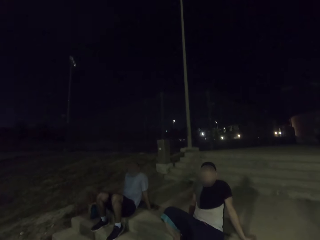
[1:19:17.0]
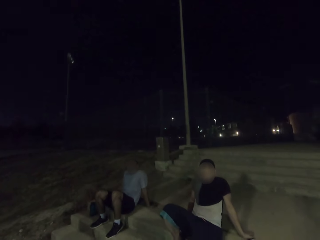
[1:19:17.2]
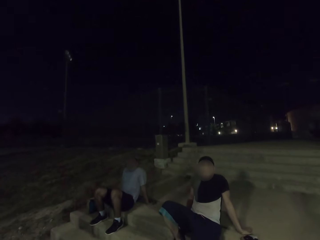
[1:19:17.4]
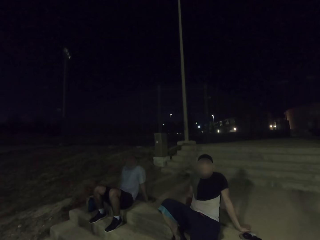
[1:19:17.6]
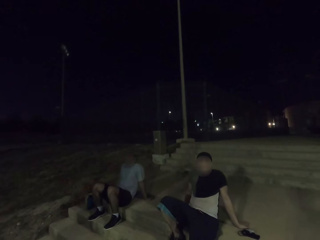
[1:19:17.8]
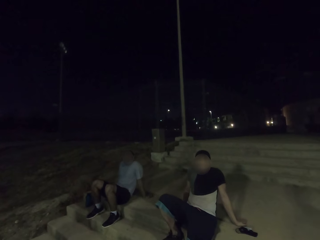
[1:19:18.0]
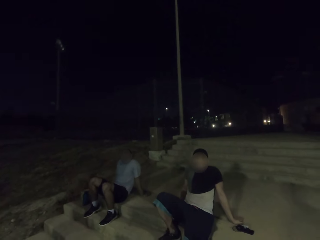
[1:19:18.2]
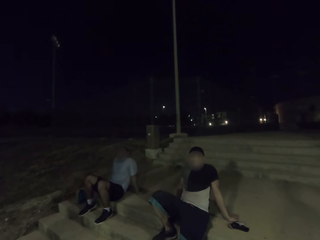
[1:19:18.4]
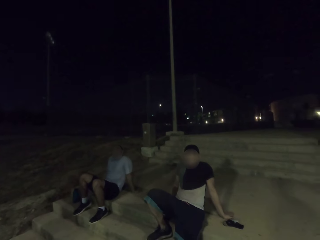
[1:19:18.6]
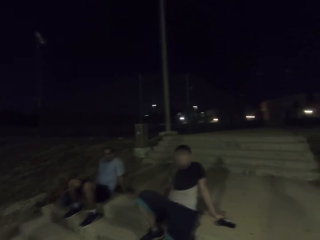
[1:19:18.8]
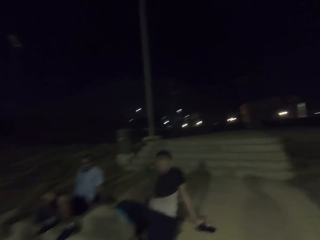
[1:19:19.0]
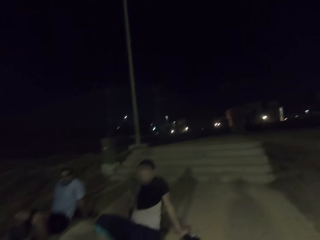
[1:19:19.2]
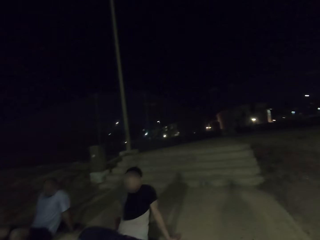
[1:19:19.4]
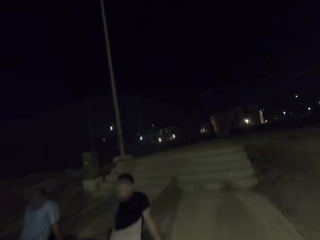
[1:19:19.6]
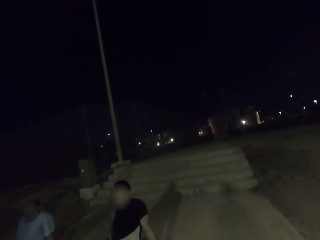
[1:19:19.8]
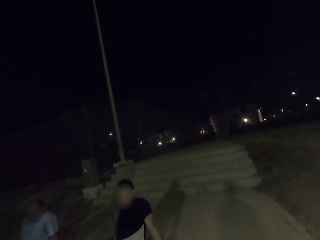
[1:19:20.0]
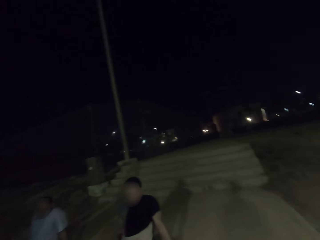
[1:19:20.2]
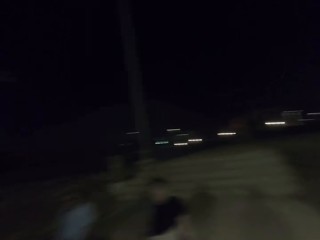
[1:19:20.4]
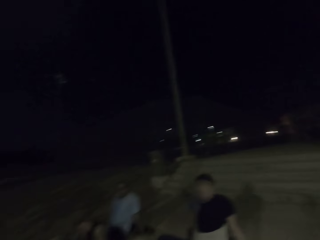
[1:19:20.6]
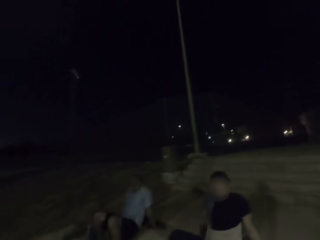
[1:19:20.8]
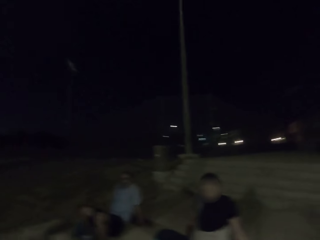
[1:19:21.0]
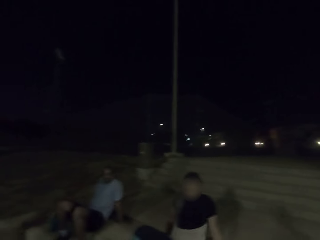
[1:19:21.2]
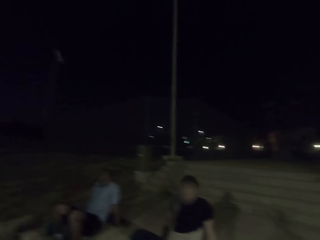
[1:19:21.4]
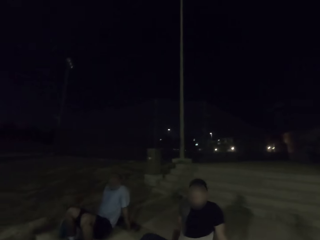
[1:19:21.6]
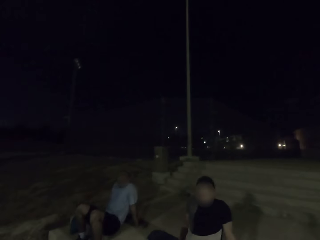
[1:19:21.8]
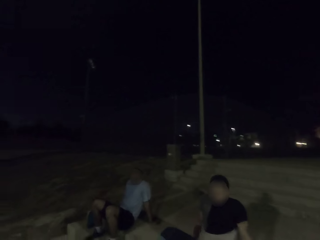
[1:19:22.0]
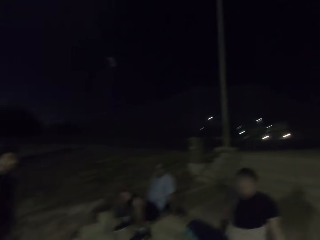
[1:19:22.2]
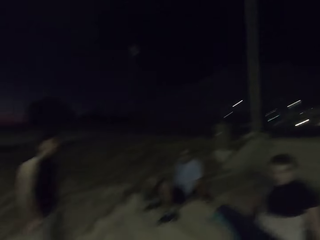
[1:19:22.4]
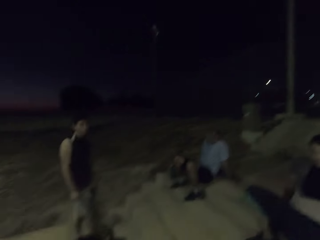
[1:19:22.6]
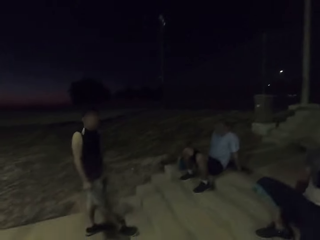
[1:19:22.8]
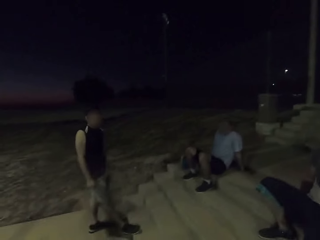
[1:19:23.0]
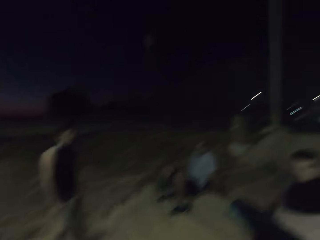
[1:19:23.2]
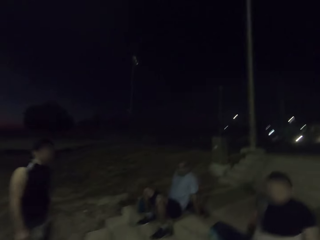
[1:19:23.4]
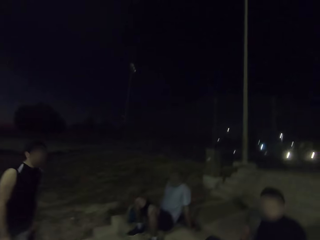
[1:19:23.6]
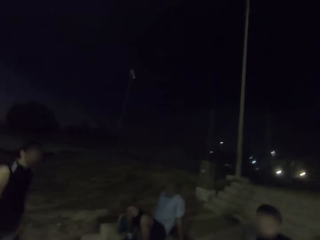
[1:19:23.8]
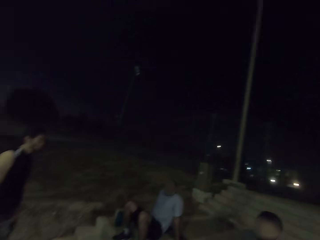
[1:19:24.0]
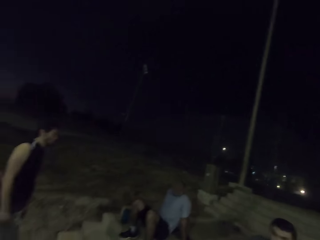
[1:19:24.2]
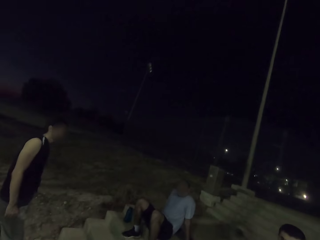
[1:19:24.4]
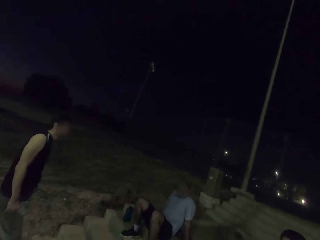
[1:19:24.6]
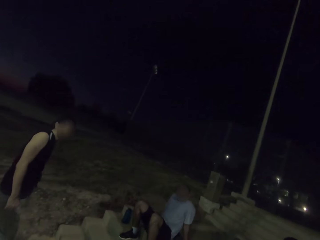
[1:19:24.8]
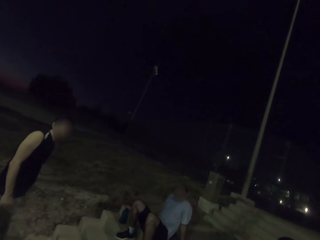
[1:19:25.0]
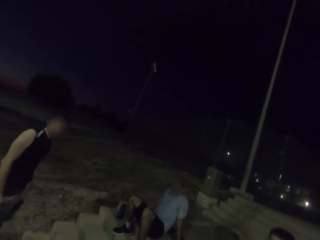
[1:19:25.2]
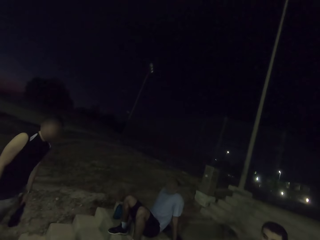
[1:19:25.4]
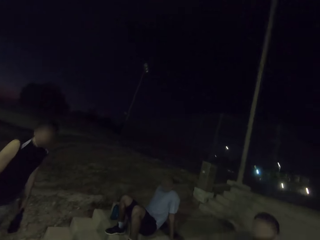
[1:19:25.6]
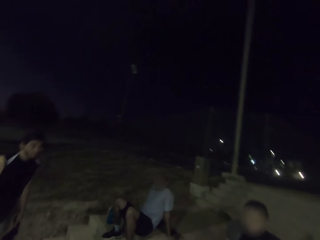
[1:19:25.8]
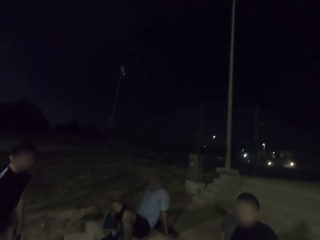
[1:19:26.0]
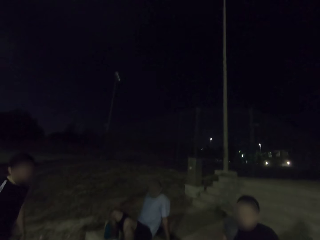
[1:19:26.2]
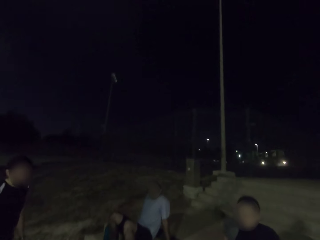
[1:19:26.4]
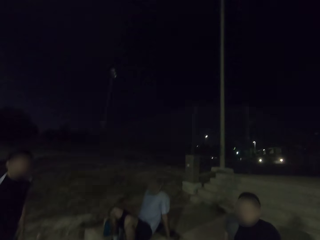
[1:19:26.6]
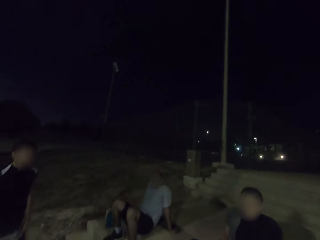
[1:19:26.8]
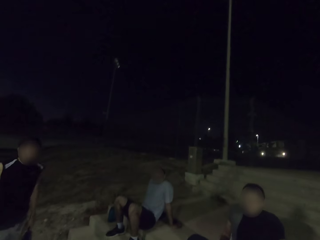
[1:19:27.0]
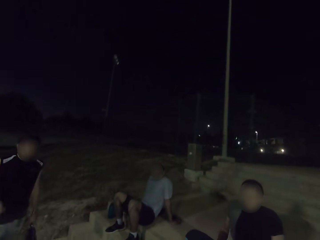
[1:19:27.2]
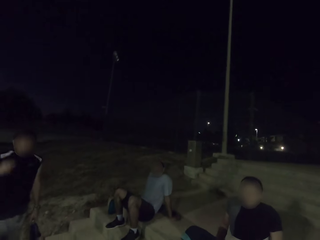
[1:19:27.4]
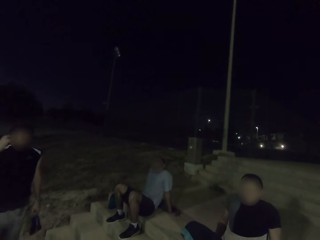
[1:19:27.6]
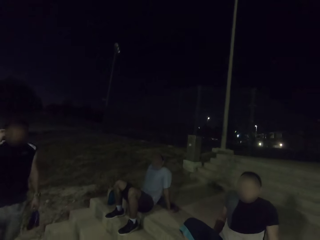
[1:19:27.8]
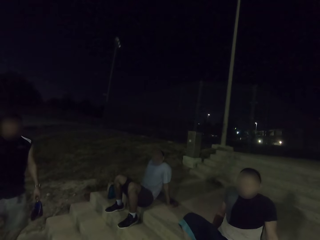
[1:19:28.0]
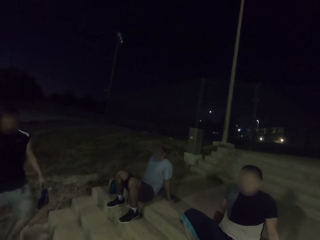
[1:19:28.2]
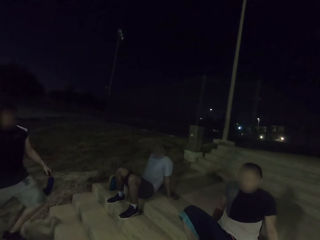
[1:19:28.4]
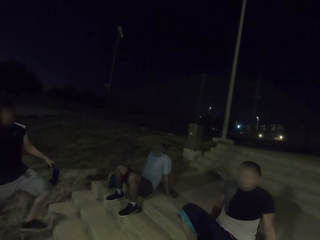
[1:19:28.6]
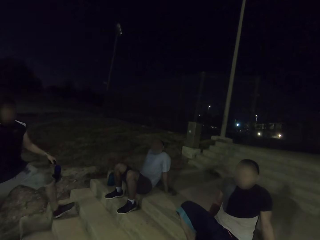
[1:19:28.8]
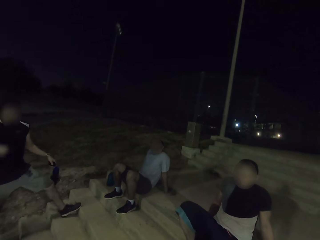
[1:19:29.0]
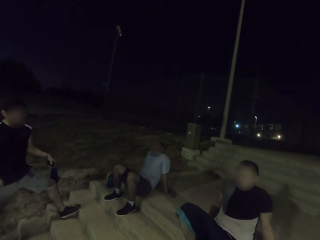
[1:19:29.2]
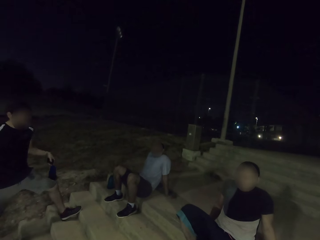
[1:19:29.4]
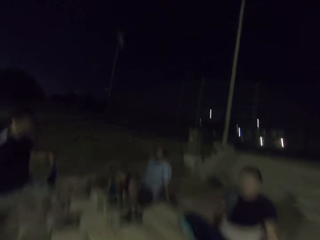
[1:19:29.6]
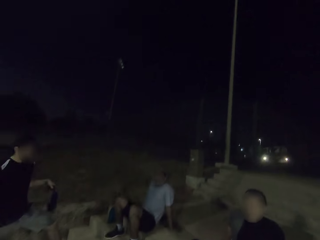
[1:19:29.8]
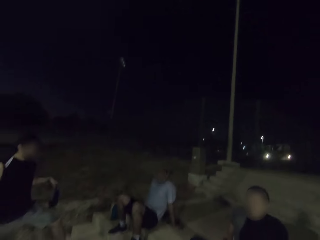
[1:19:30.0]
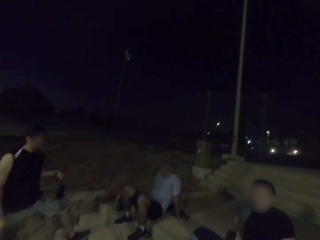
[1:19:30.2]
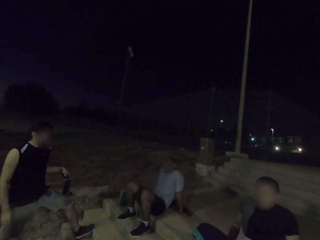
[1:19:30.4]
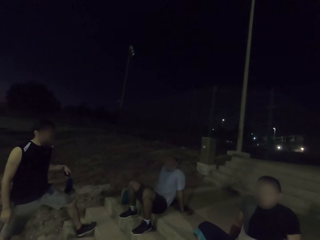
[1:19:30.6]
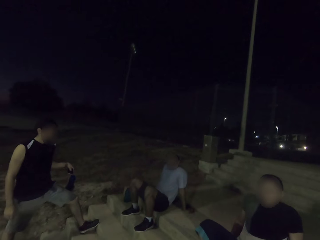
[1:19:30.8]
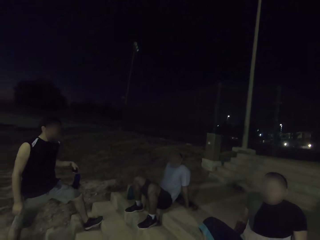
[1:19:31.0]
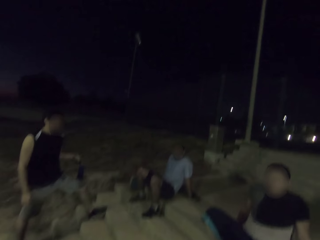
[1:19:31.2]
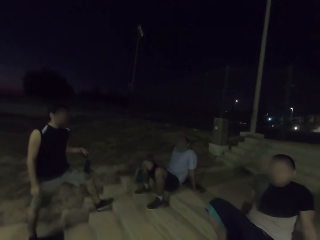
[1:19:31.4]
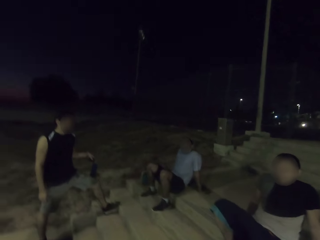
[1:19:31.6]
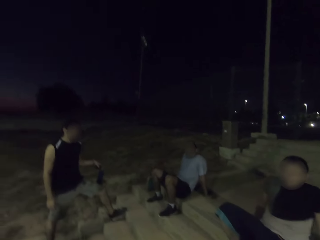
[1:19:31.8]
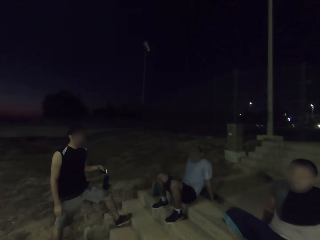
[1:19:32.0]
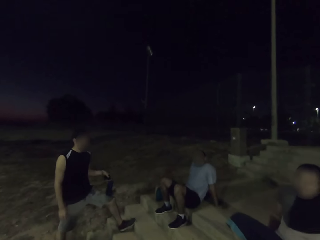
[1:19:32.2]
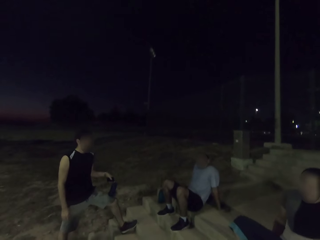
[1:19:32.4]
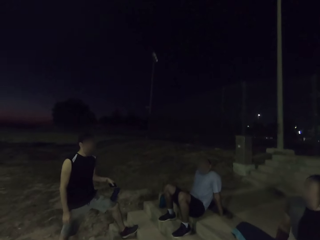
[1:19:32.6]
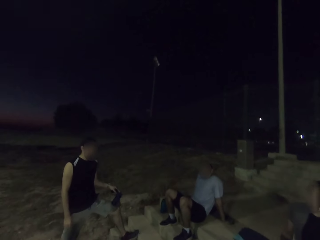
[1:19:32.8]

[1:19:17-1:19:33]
A man moves. The man scratches his face.

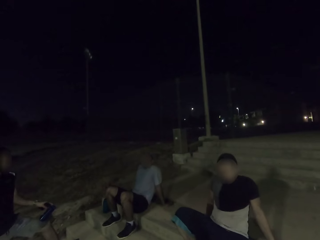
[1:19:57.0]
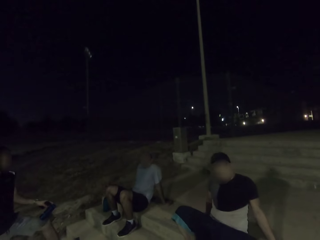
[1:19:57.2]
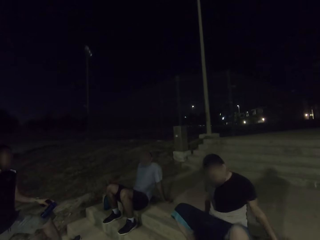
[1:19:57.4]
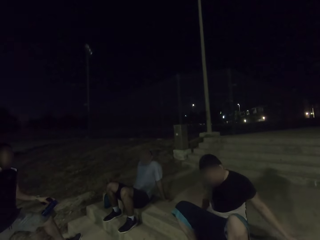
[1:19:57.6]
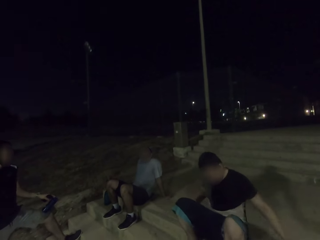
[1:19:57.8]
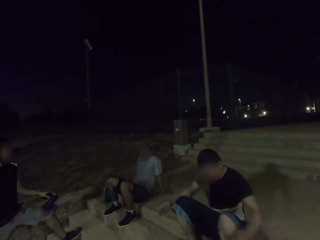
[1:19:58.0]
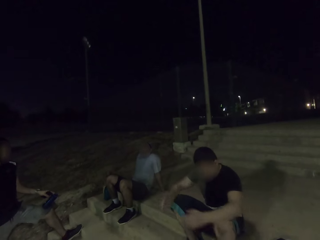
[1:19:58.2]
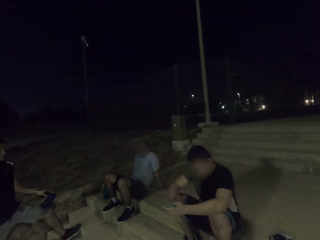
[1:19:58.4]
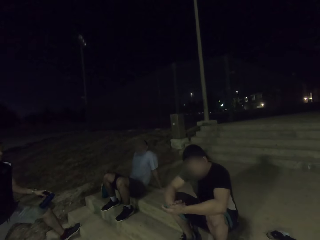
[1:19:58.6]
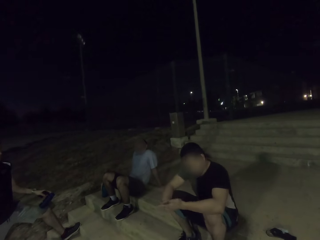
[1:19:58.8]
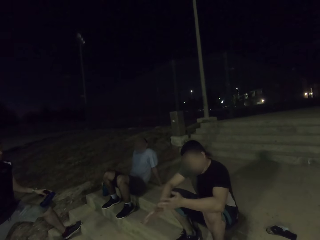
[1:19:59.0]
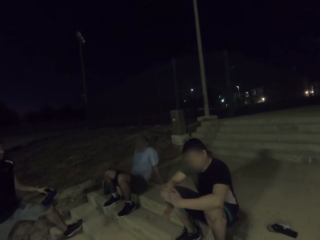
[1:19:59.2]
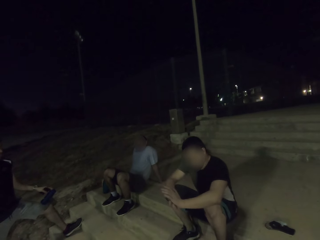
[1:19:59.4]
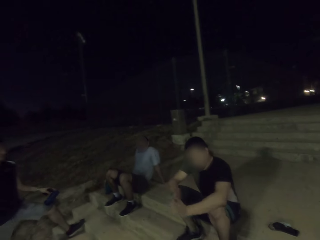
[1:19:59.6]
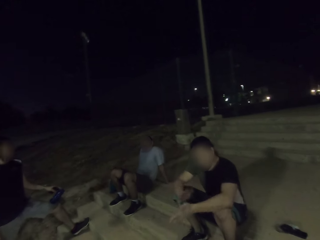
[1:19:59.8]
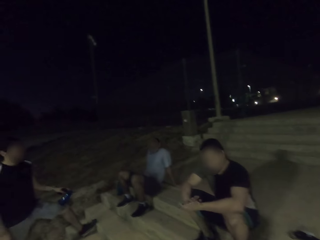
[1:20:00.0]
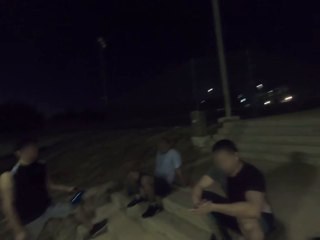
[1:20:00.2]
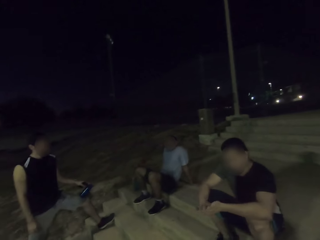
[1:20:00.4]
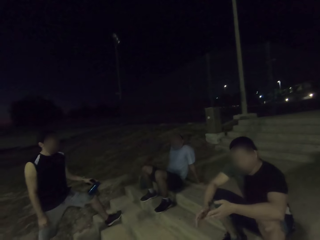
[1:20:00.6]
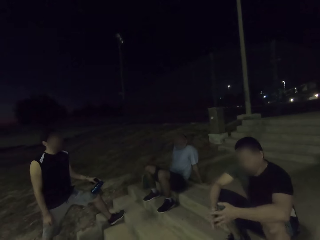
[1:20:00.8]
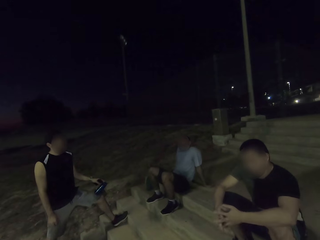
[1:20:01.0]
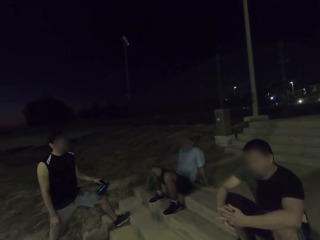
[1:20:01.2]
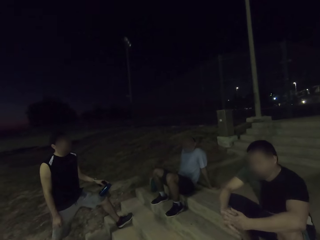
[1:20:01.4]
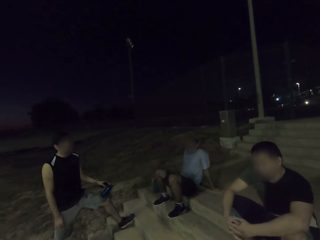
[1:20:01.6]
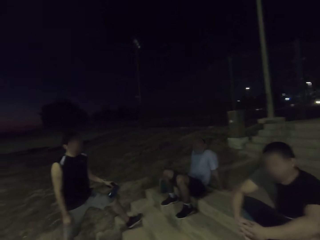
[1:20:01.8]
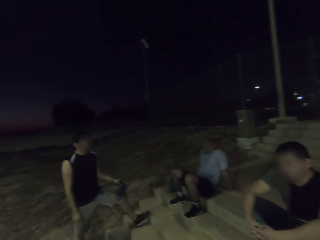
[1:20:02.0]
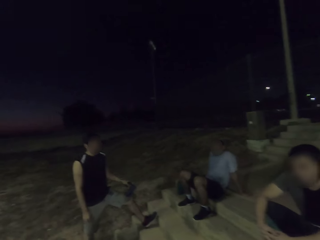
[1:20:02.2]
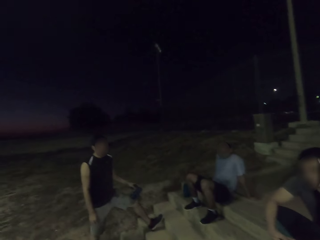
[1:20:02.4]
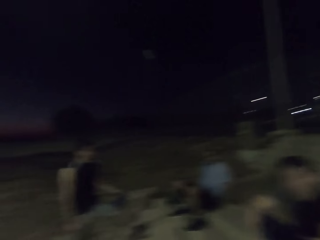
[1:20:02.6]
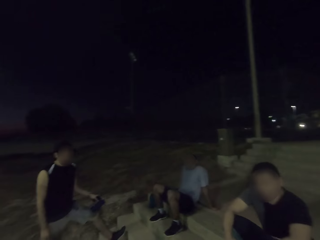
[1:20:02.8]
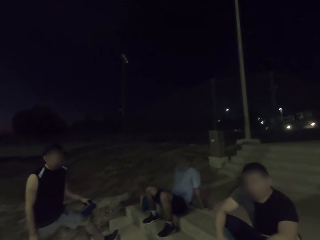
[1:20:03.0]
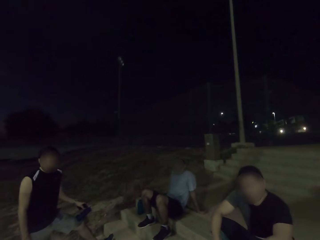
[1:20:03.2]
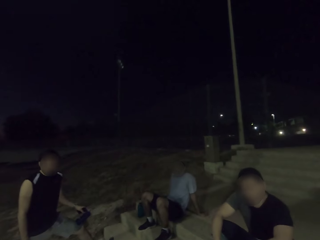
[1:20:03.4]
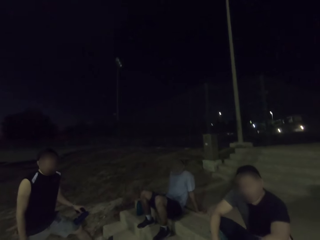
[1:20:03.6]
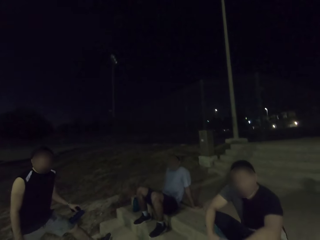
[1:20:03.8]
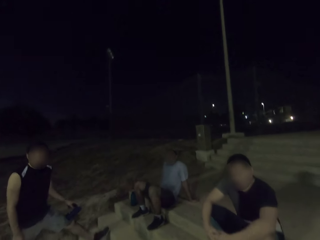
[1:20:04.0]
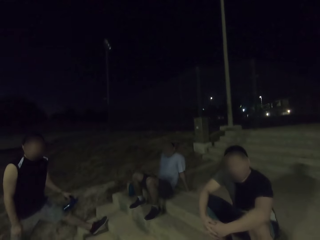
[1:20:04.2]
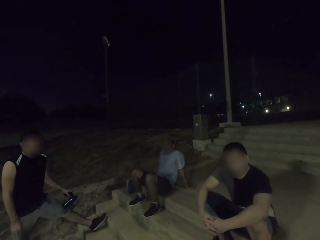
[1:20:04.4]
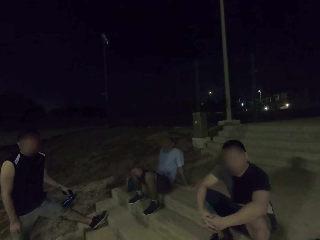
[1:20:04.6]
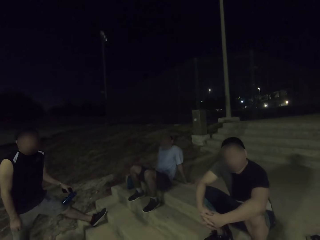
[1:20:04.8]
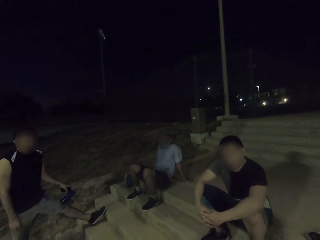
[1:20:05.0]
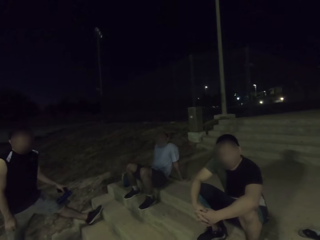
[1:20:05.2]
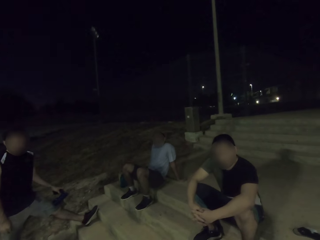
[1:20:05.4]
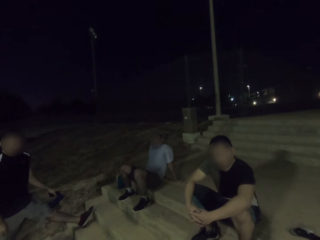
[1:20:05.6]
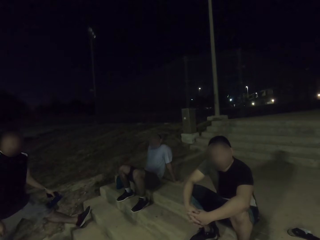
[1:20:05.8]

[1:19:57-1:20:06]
A man wipes his hands. The man rubs his hands.
